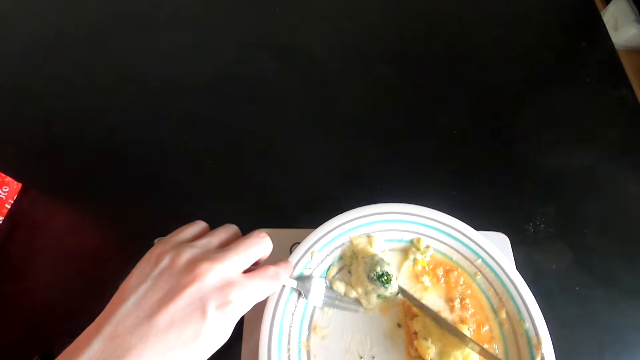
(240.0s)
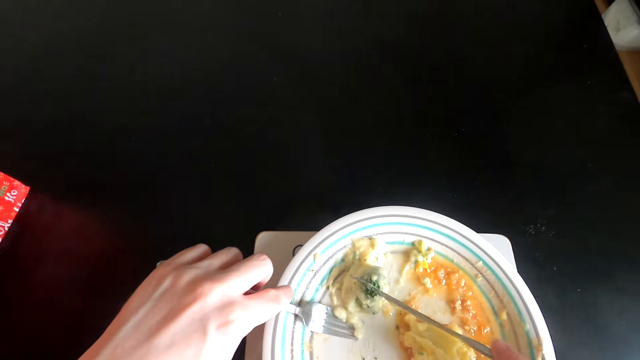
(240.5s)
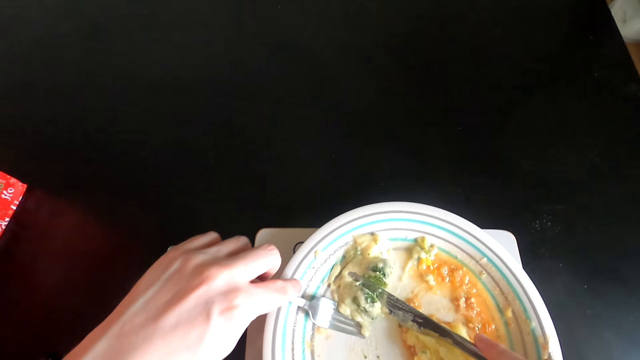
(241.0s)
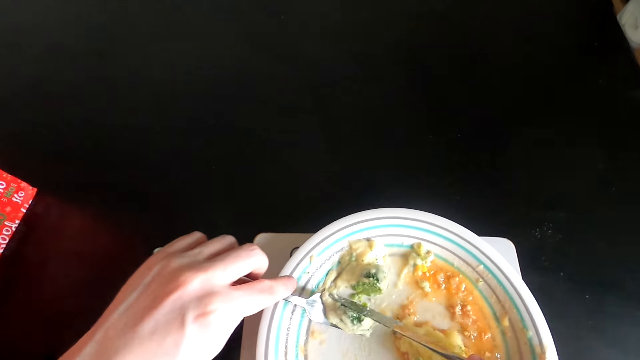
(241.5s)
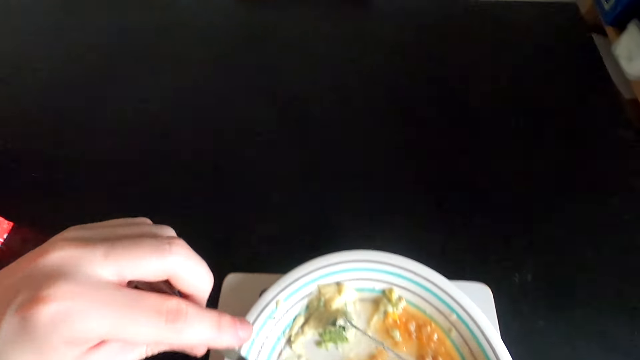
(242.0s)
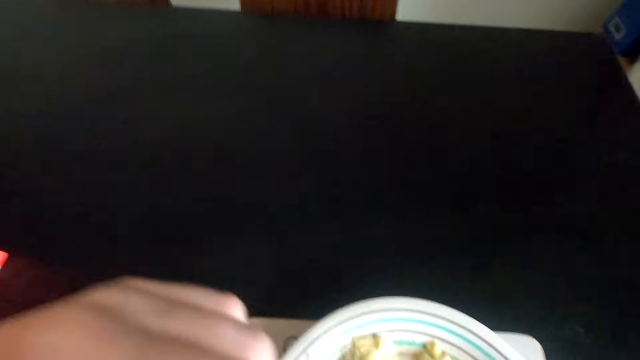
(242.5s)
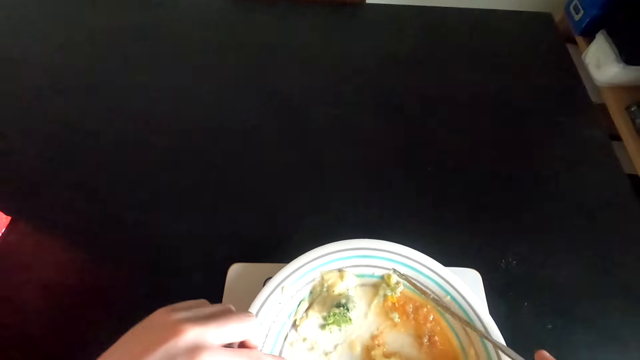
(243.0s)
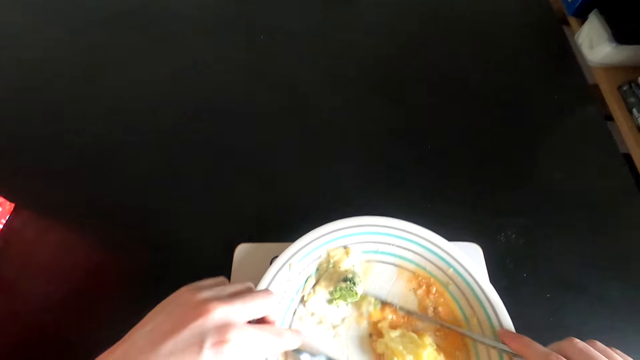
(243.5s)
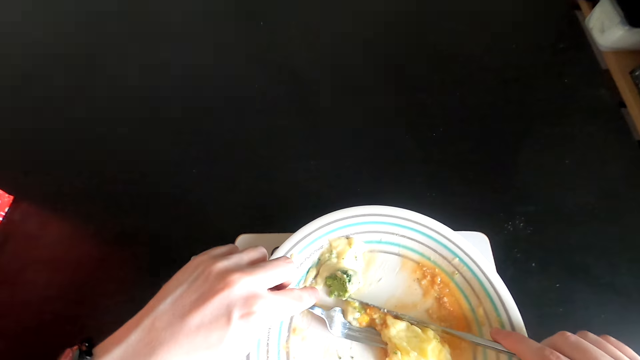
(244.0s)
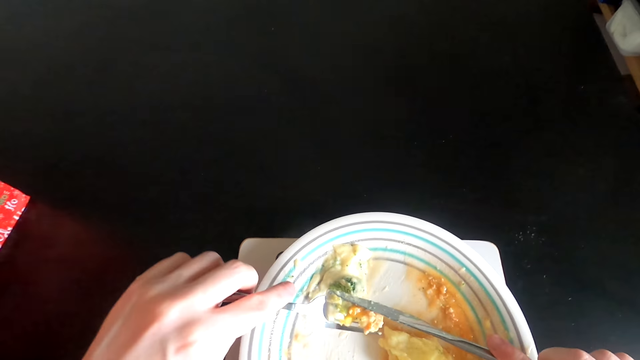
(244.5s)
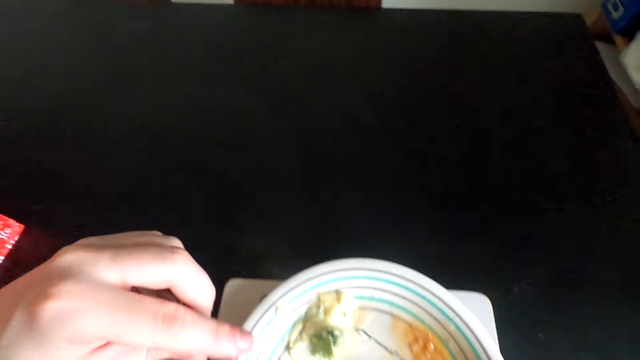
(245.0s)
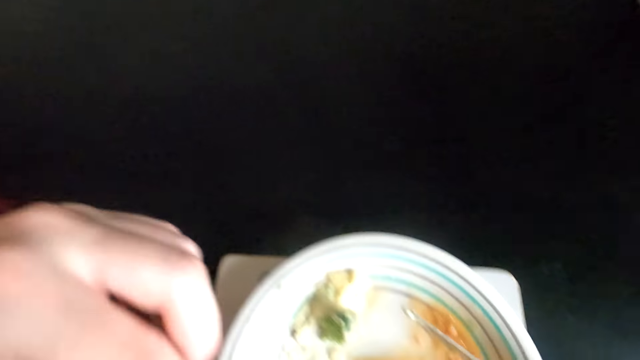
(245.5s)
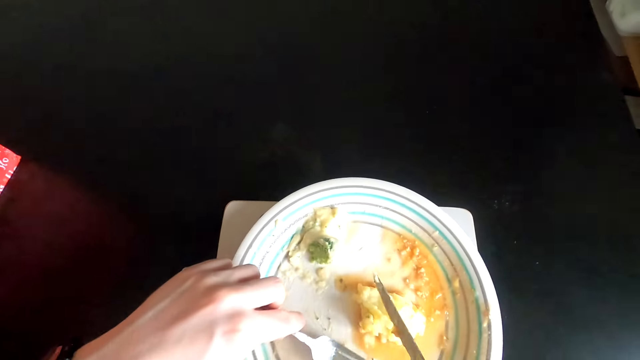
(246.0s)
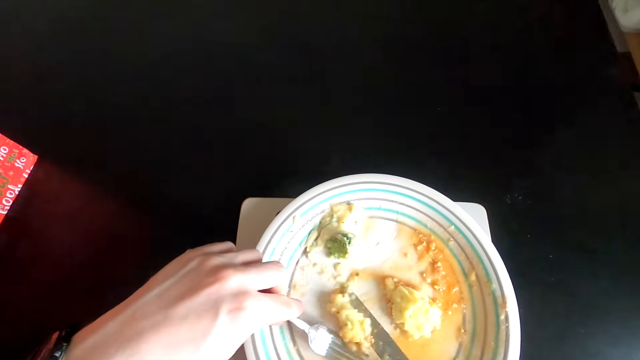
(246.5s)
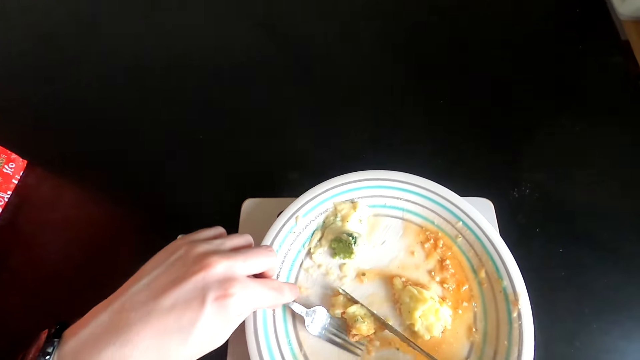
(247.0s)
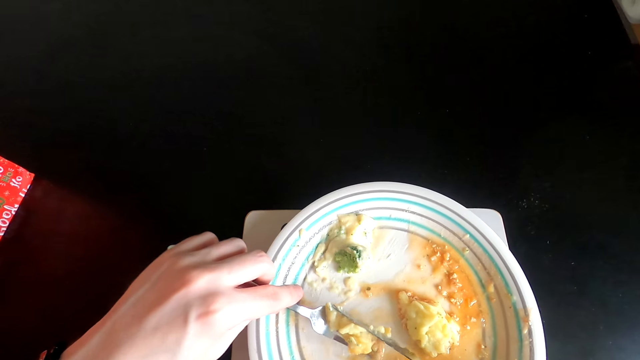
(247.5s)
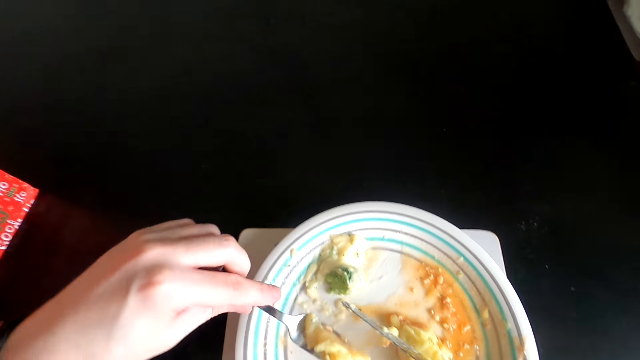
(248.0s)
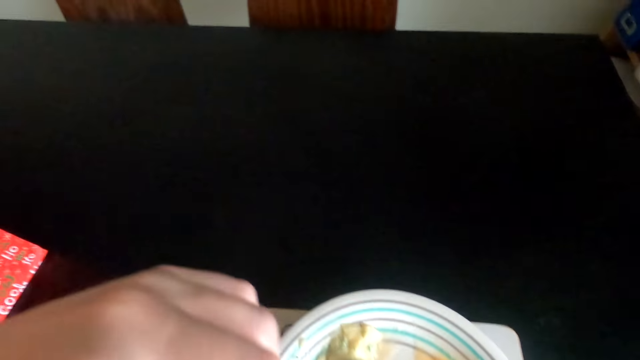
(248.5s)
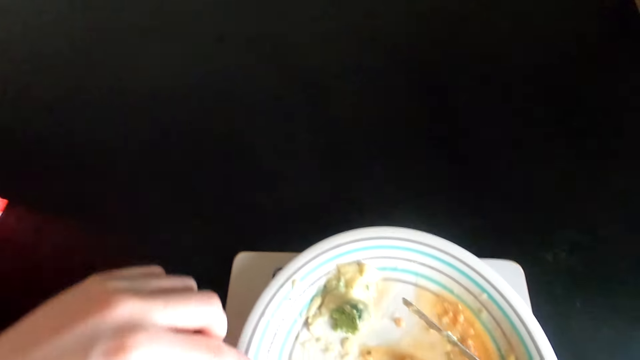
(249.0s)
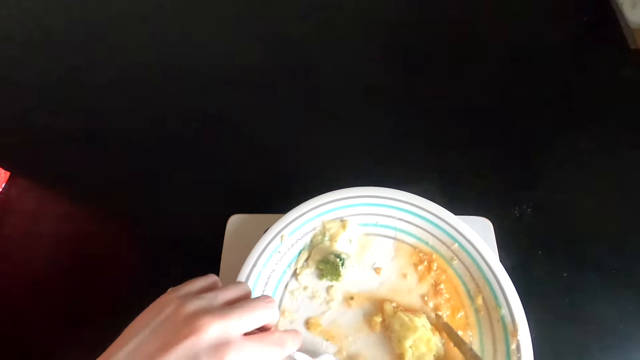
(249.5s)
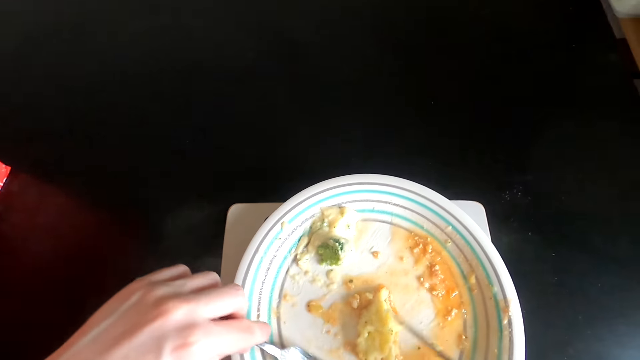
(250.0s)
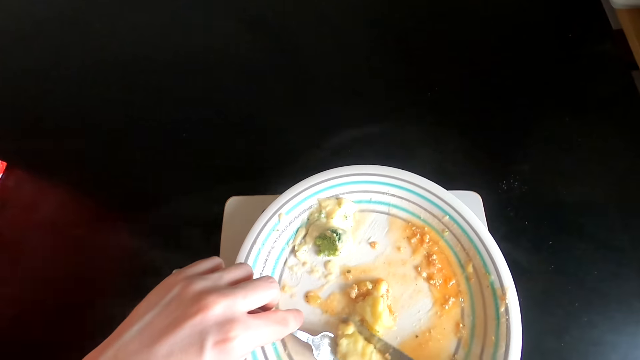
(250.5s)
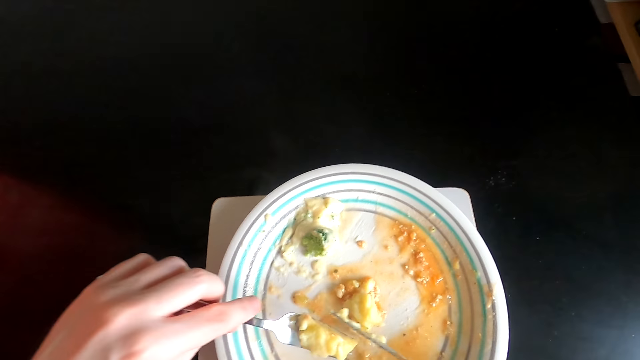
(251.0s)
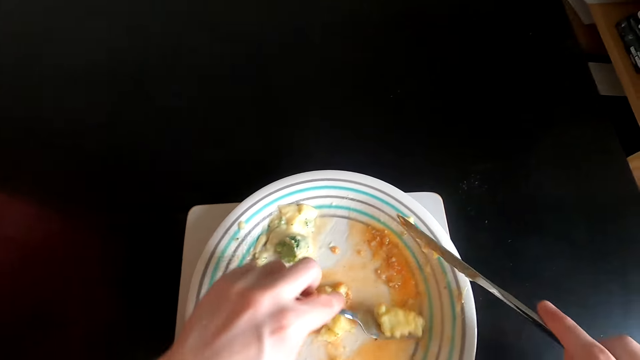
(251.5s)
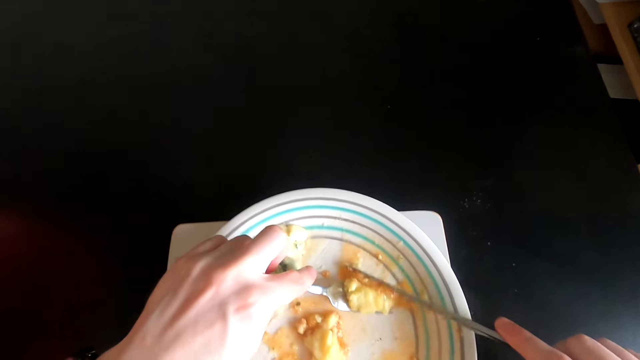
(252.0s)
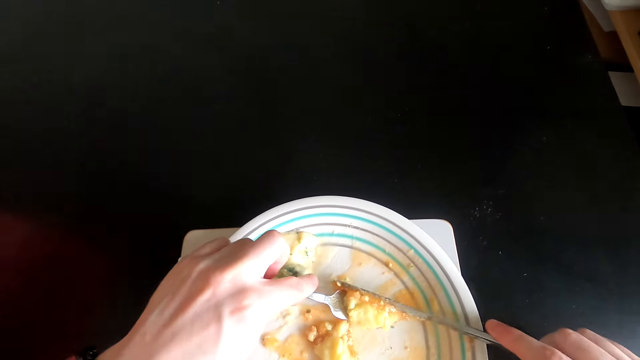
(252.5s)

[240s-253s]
The camera wearer scoops food in a bowl. They eat the food with a fork. They scoop the food in the bowl. They eat the food with the fork. They scoop the food in the bowl. They eat the food with the fork. They scoop the food in the bowl.

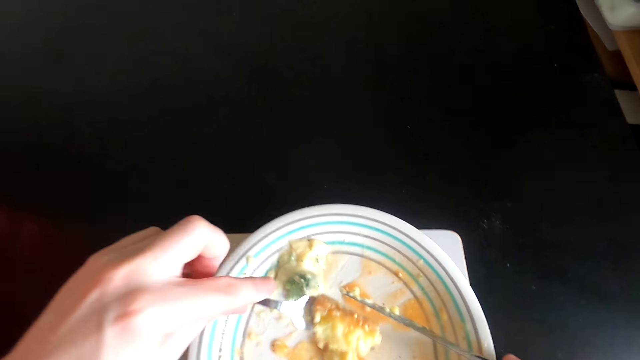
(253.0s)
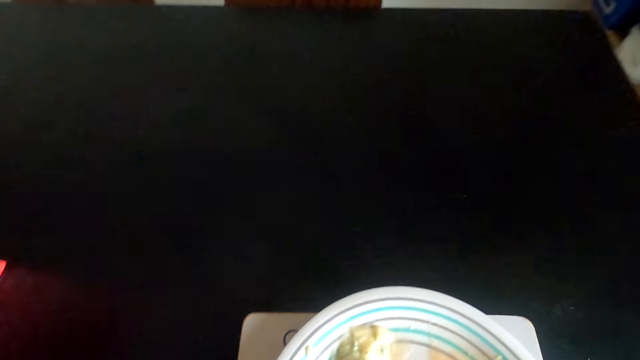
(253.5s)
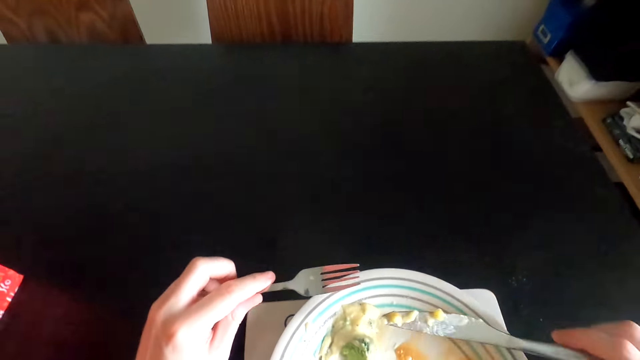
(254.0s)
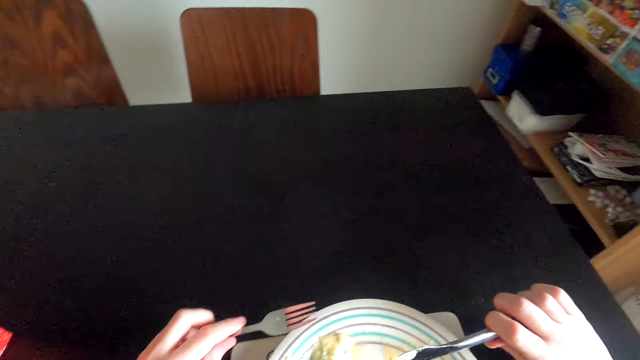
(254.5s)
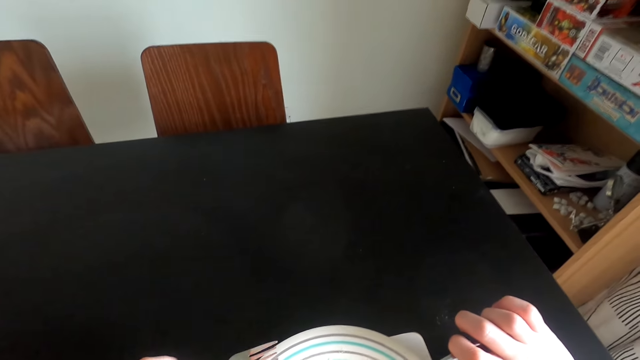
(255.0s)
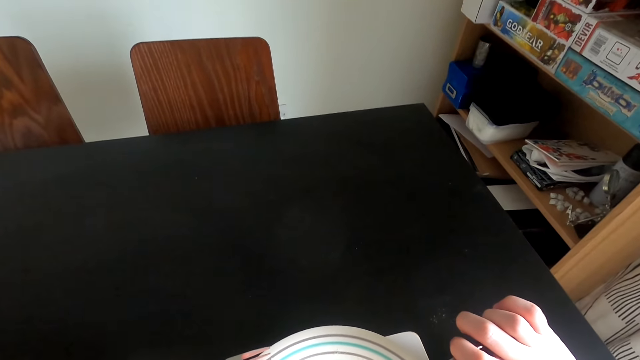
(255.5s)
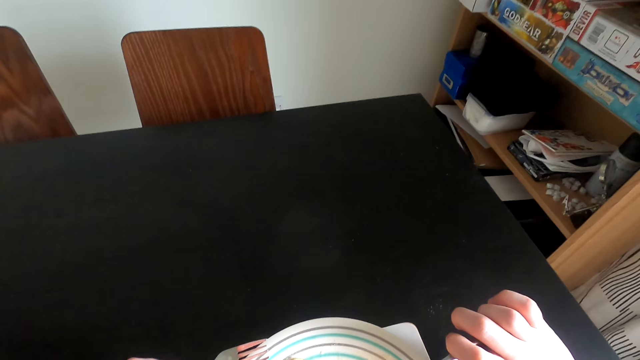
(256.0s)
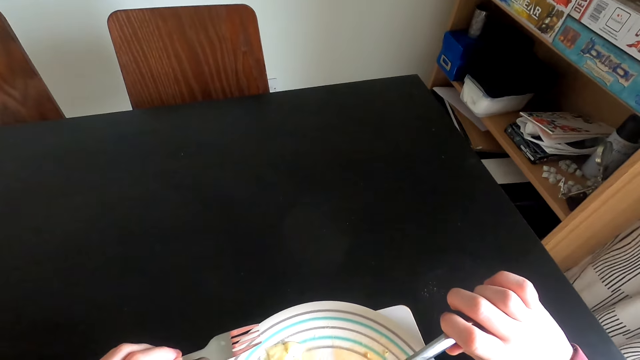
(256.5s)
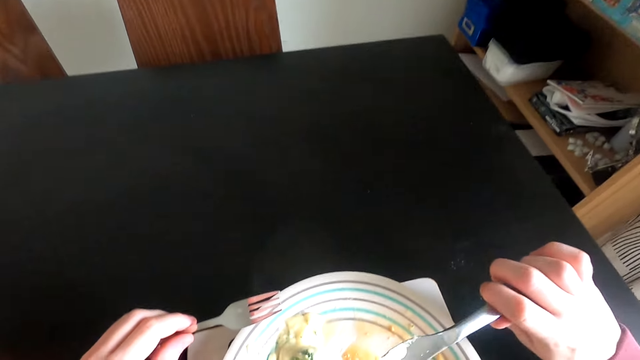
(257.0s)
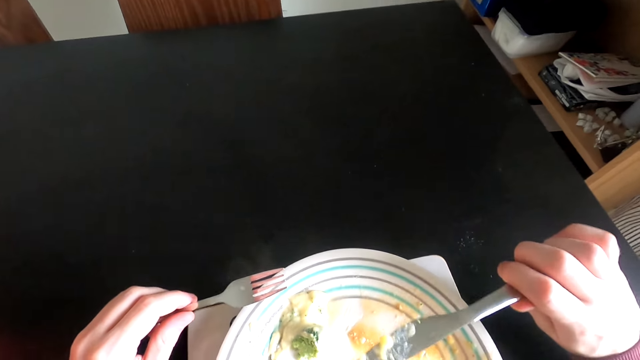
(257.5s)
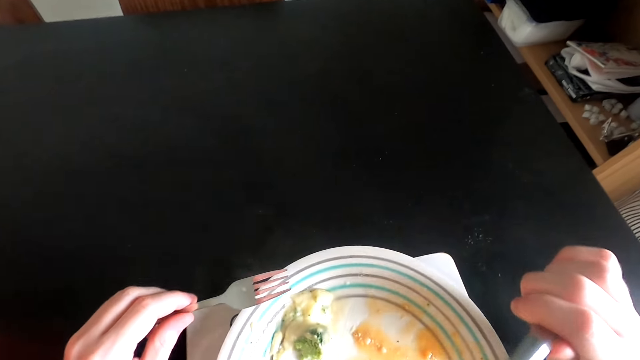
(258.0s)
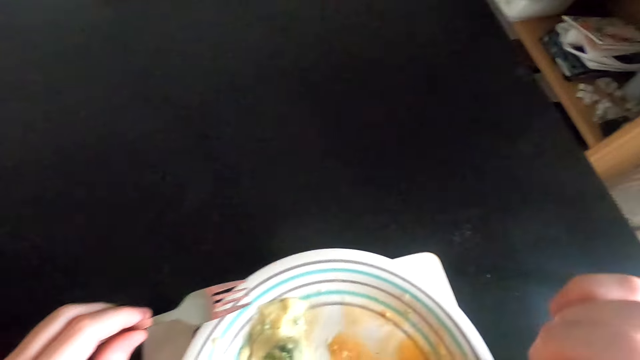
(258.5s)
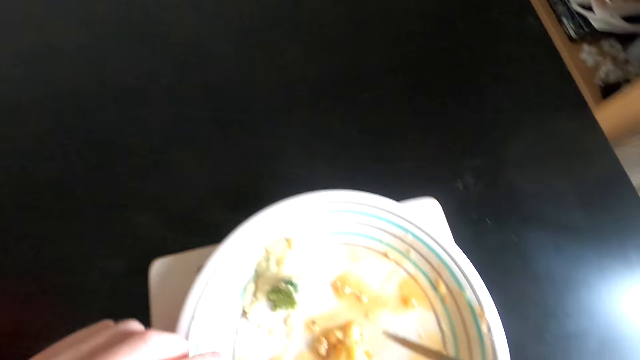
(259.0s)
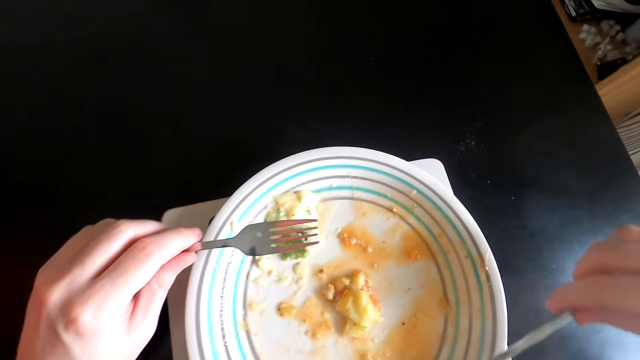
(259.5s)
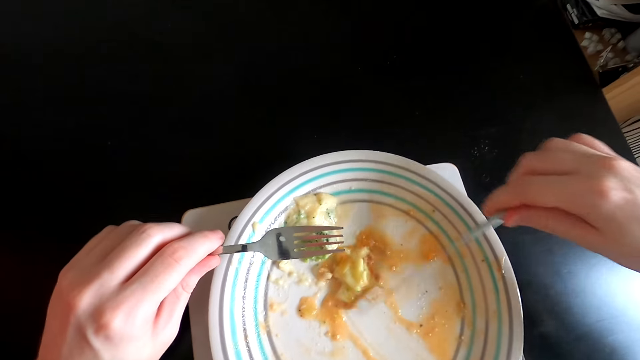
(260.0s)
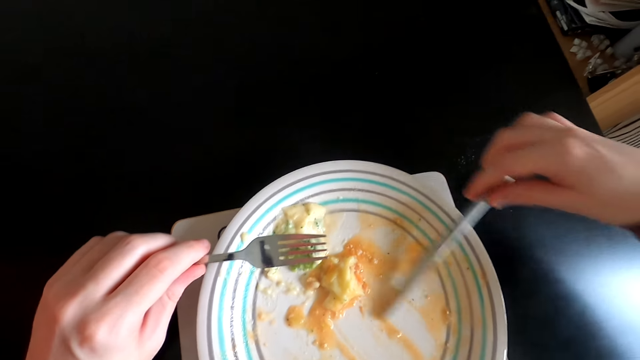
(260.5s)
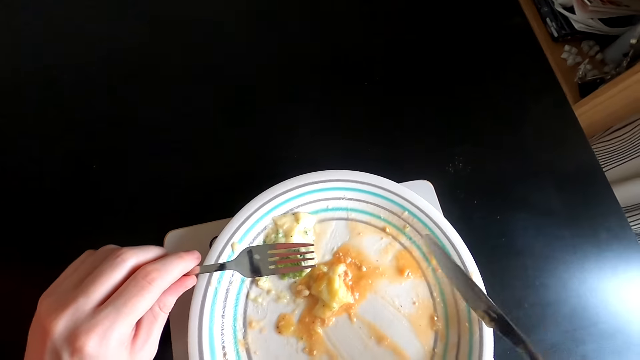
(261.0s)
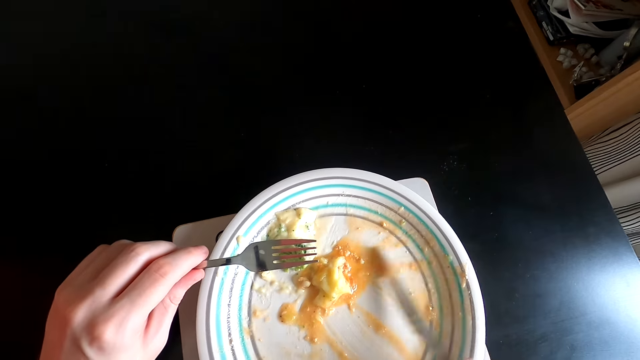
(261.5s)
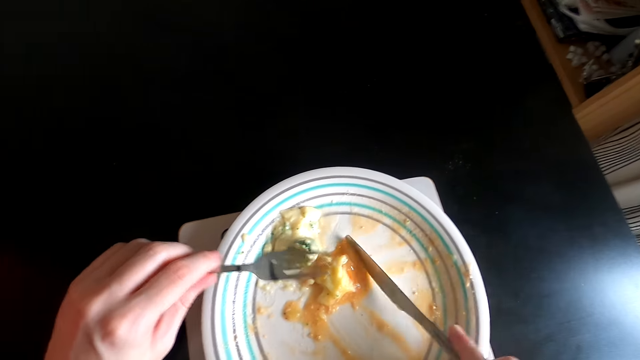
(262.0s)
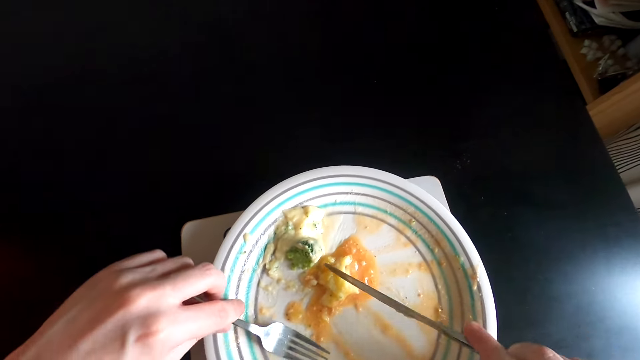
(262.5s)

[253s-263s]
The camera wearer eats food with a fork. They turn around. They hold a knife. They hold the fork. They eat the food with the fork.
